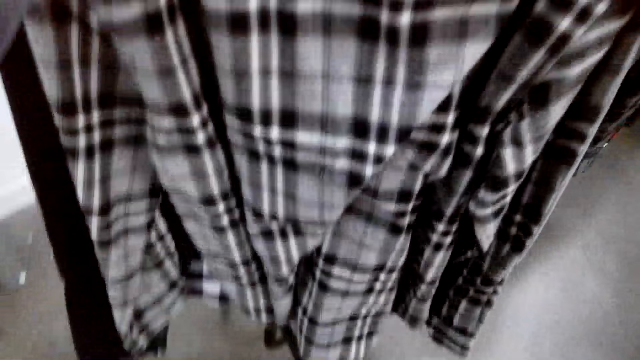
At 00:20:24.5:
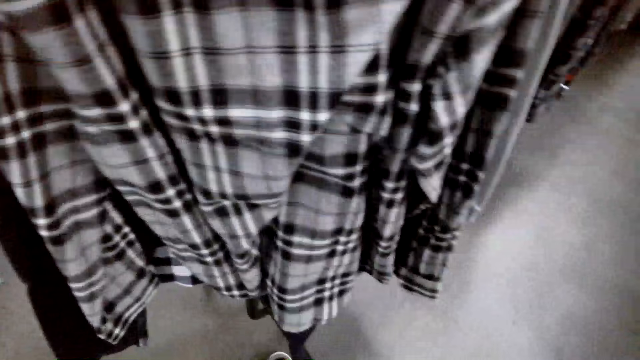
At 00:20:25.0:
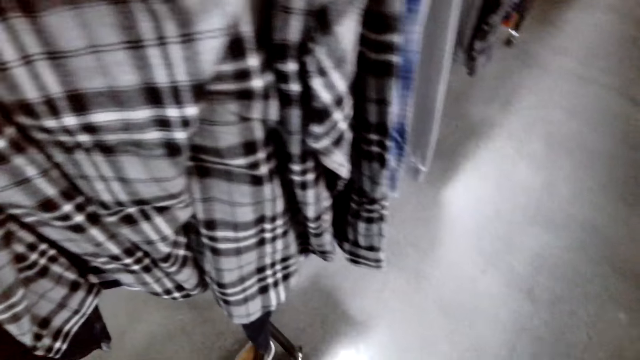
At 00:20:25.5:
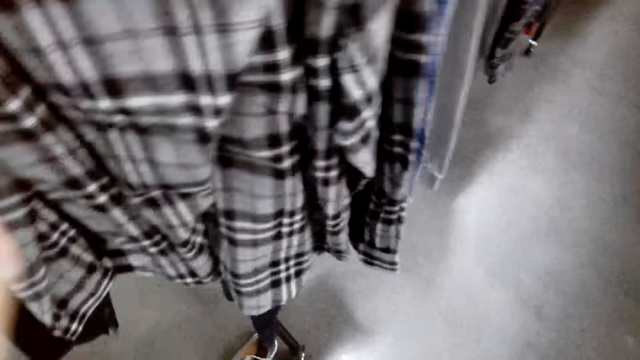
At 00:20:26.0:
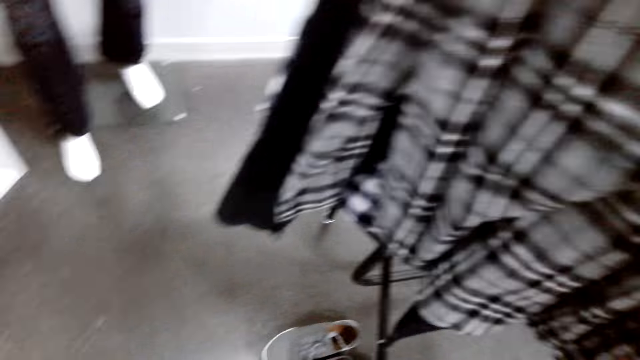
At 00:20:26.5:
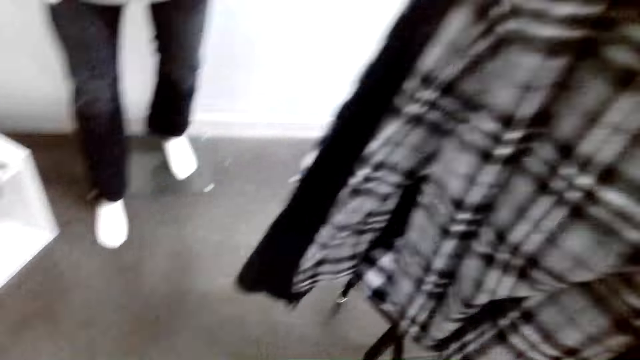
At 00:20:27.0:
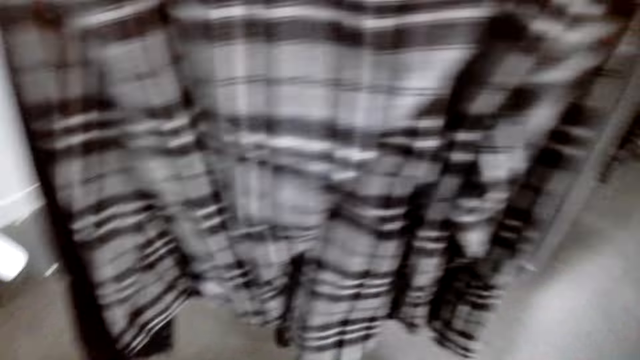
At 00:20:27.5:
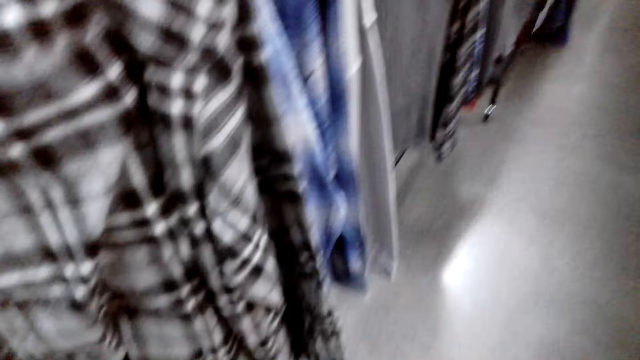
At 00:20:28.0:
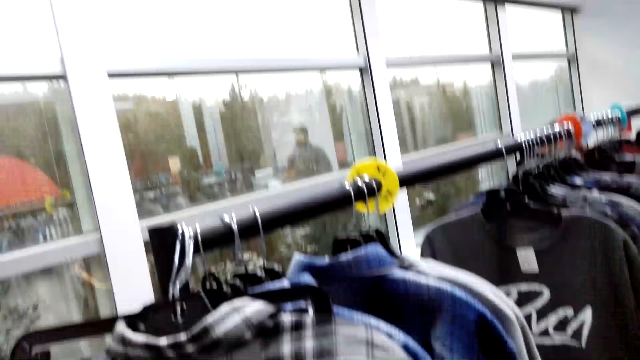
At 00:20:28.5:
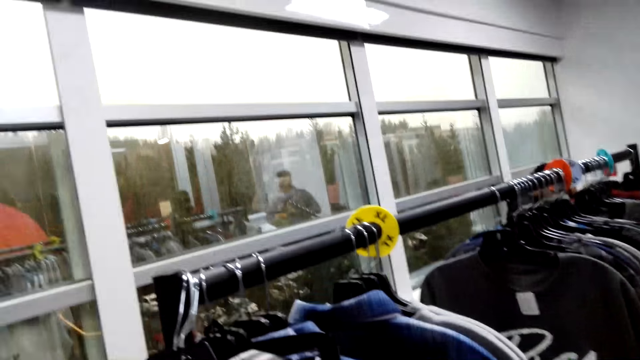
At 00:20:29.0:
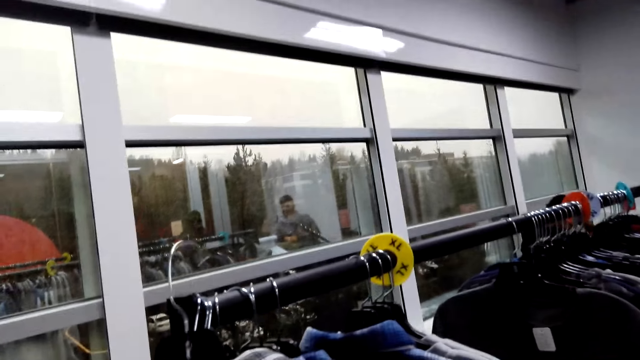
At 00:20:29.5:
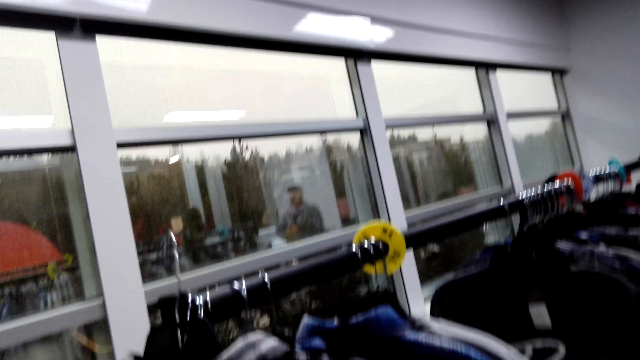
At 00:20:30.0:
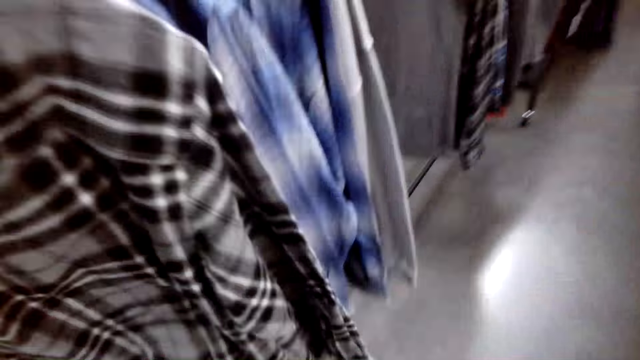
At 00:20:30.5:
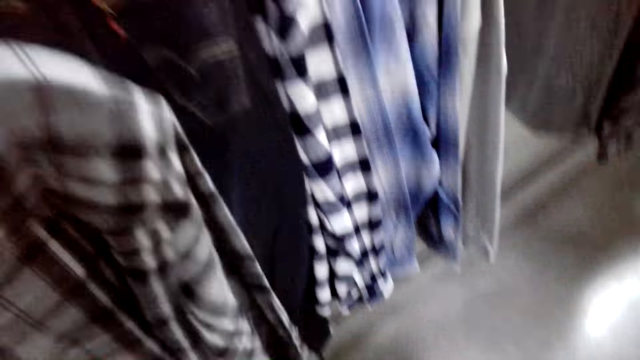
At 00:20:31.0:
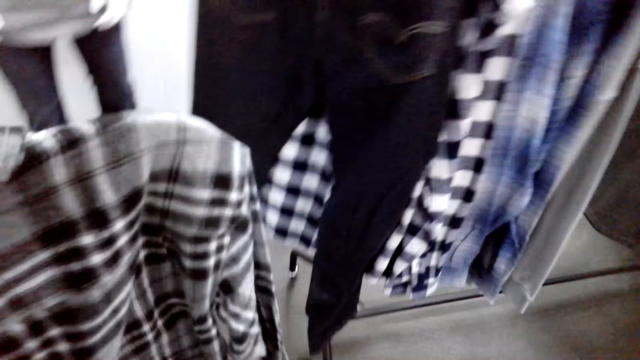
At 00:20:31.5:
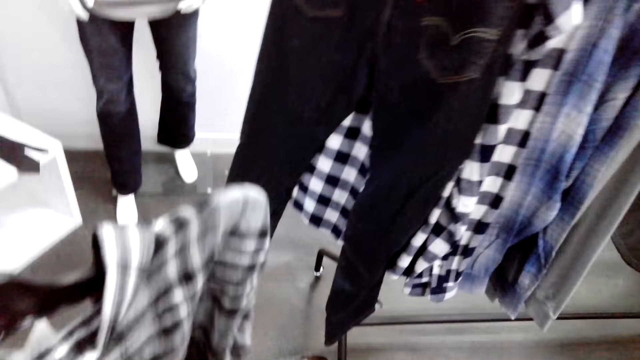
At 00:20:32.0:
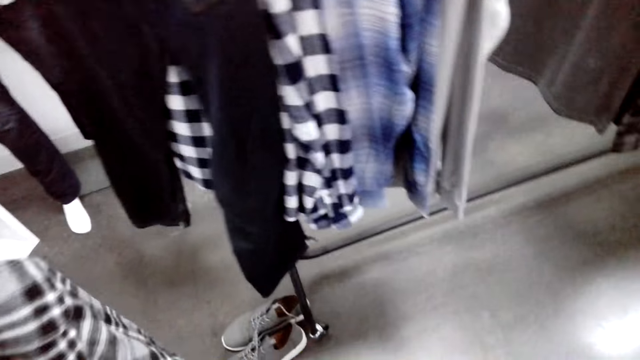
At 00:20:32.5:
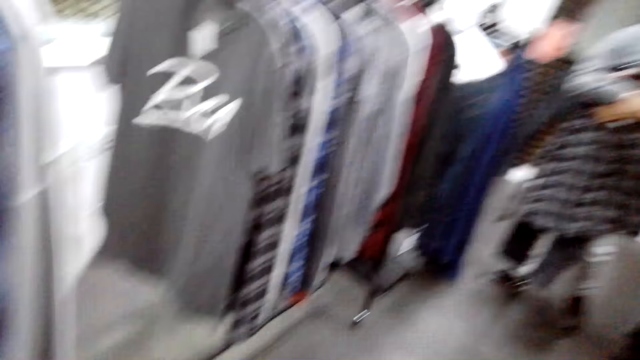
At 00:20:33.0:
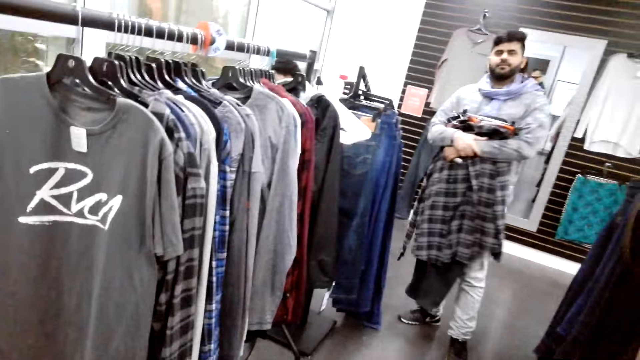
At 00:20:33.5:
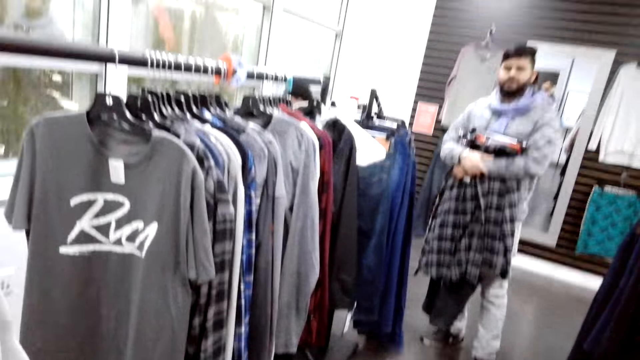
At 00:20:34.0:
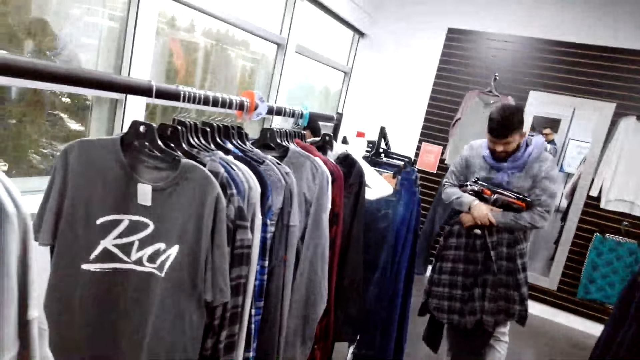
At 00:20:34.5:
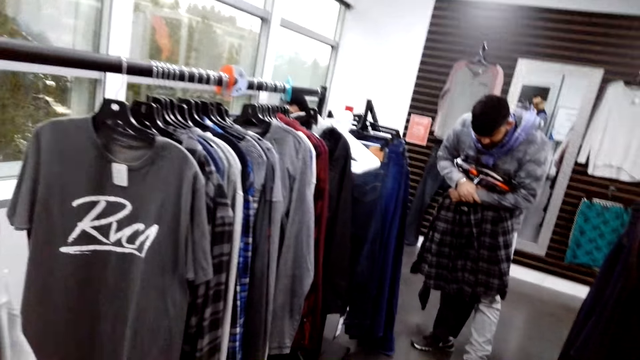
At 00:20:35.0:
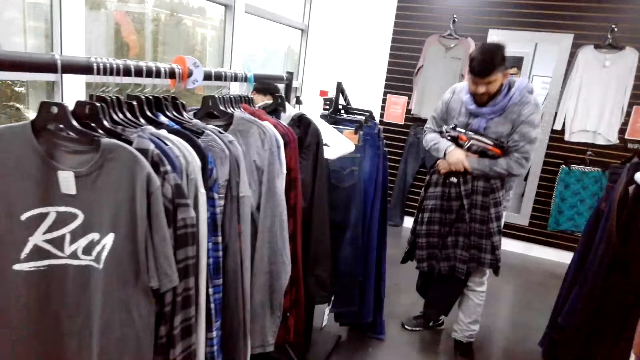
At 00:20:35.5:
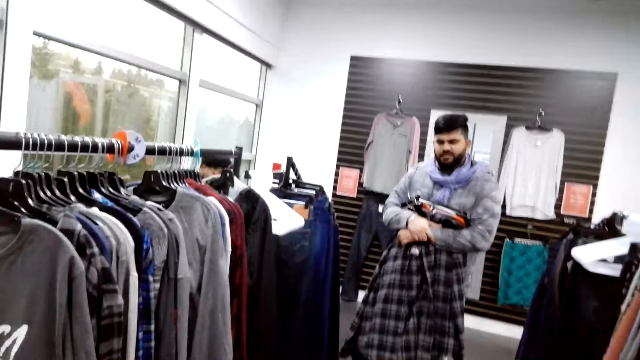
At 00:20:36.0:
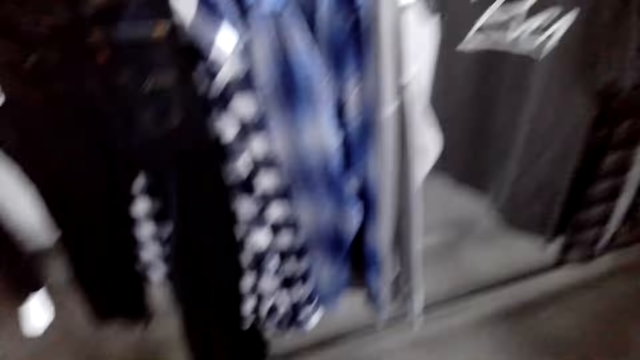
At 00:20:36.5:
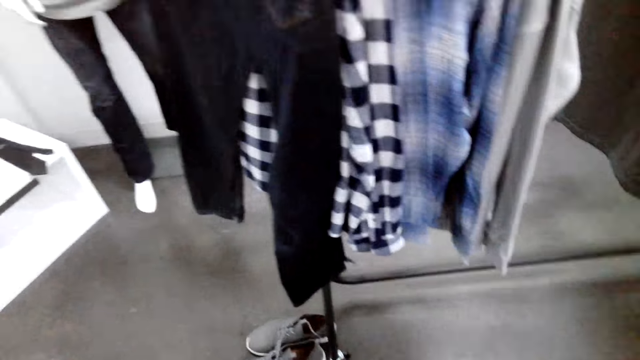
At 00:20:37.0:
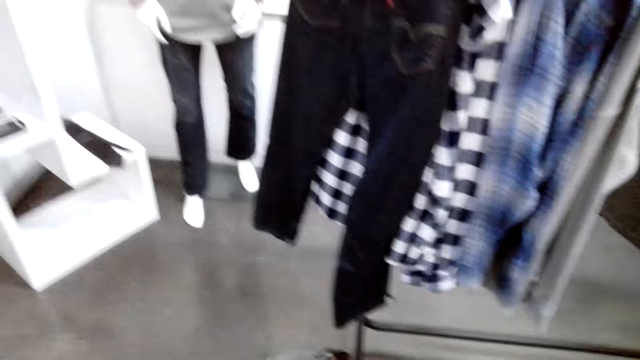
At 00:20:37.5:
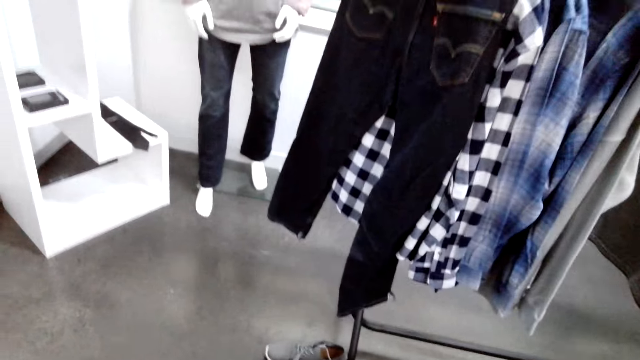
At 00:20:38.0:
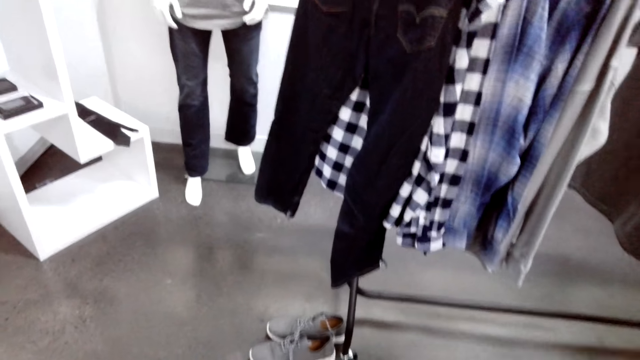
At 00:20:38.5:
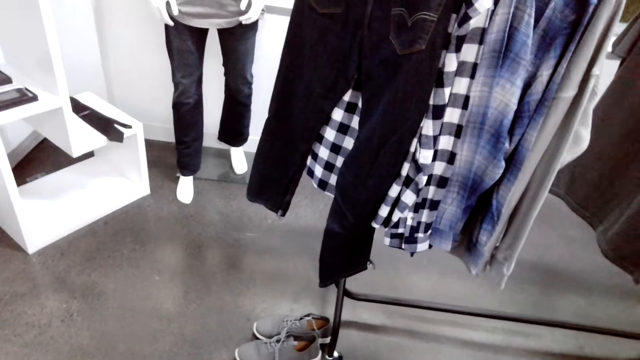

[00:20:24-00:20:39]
The camera wearer unhooks the shirt from the hanging rod. They converse with a man.

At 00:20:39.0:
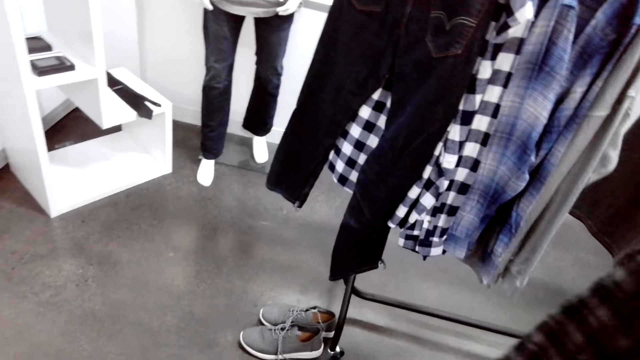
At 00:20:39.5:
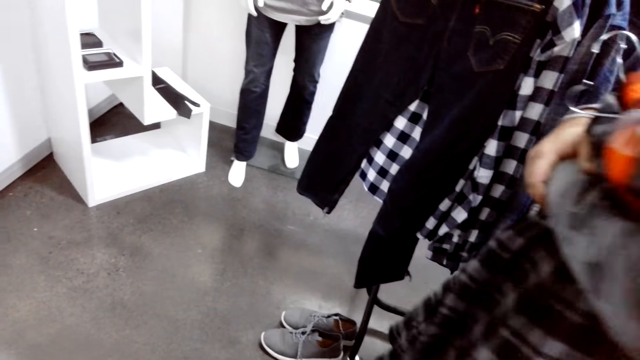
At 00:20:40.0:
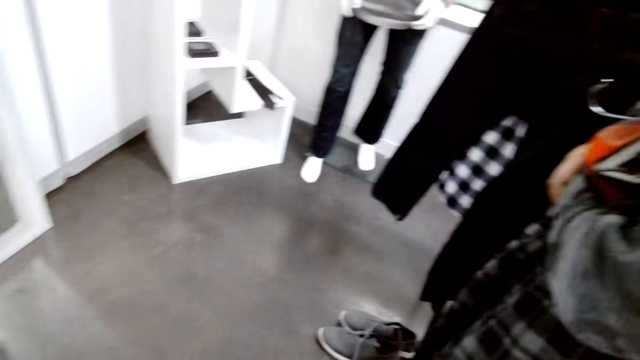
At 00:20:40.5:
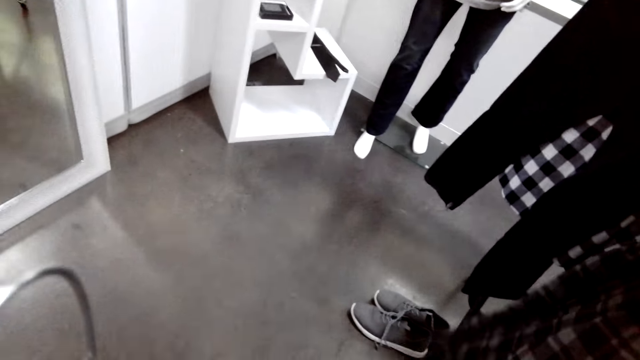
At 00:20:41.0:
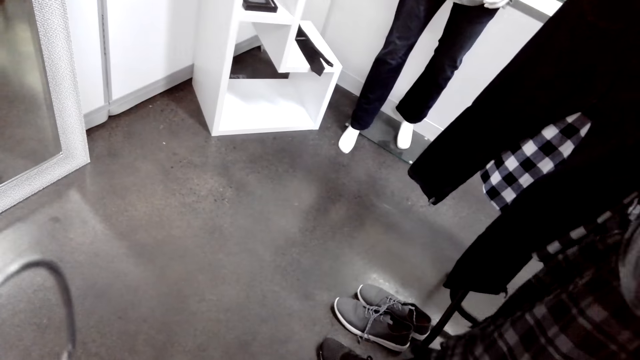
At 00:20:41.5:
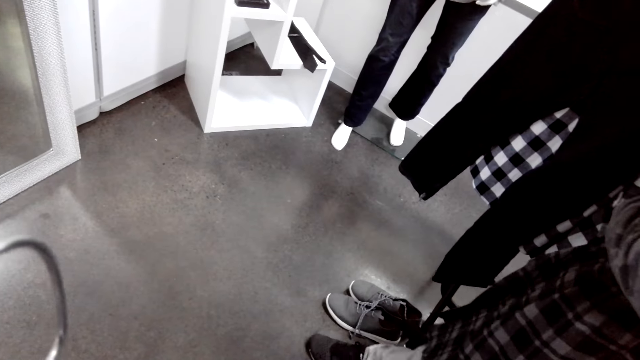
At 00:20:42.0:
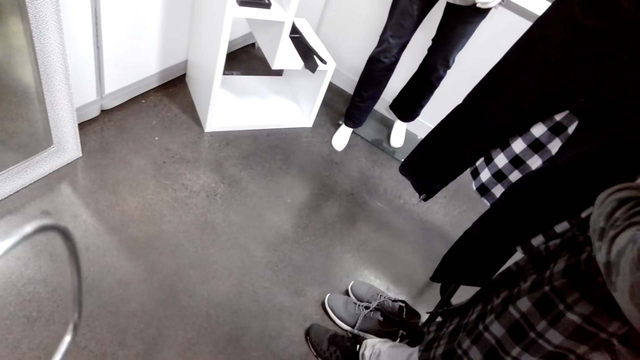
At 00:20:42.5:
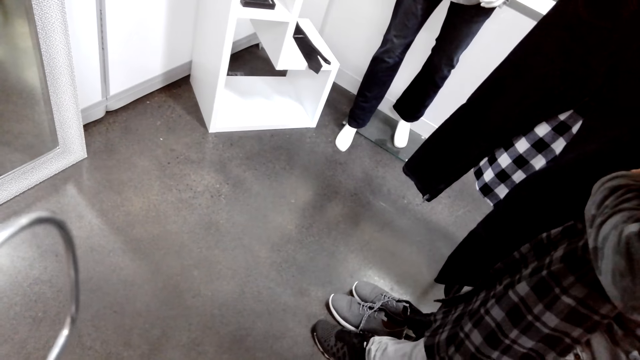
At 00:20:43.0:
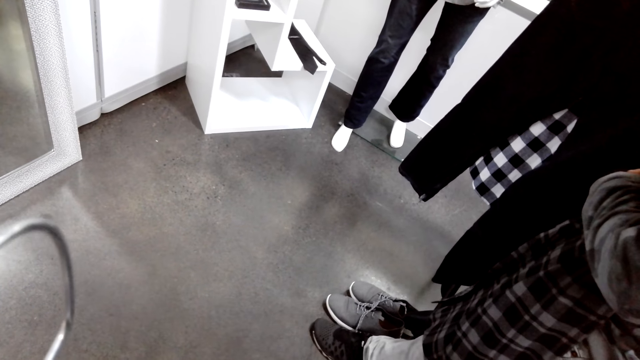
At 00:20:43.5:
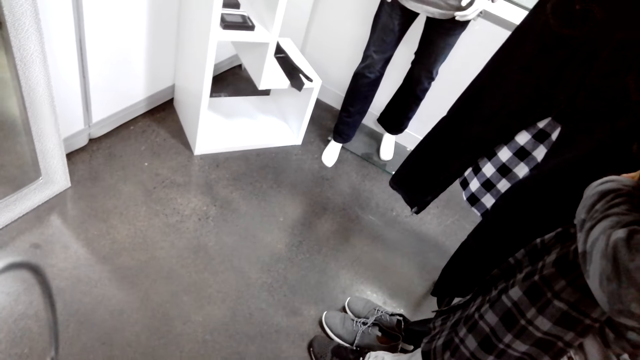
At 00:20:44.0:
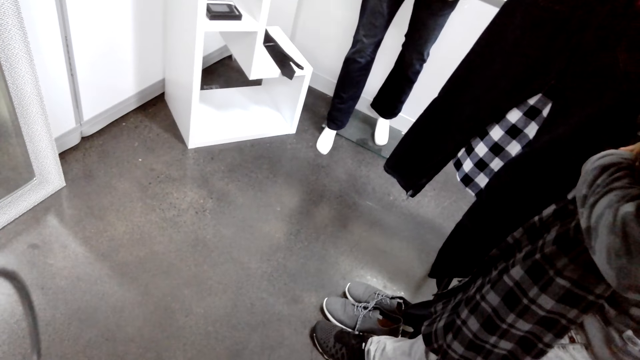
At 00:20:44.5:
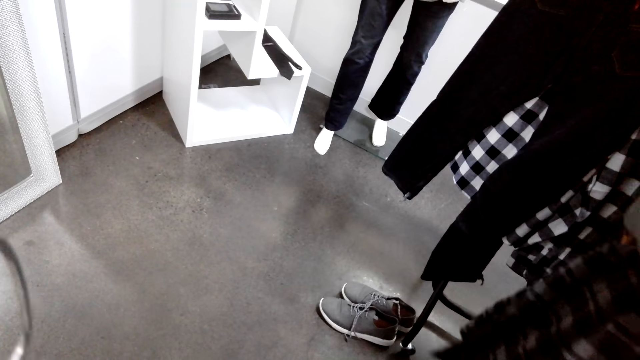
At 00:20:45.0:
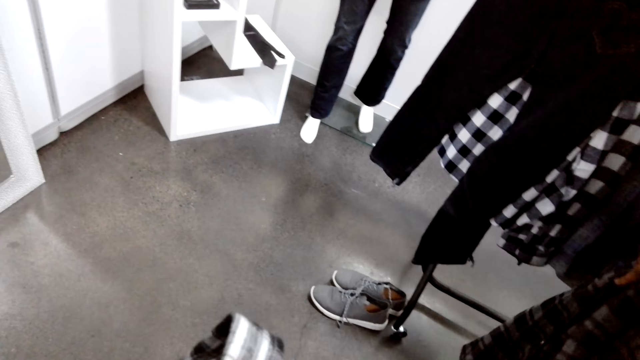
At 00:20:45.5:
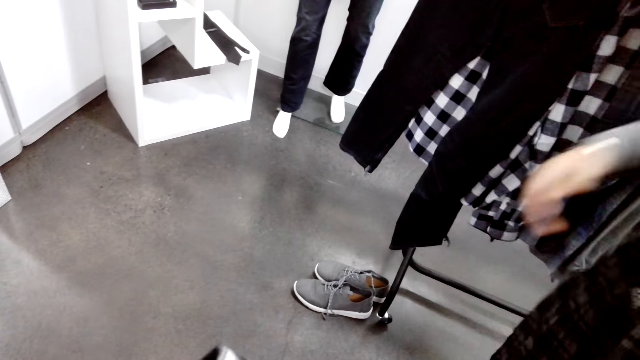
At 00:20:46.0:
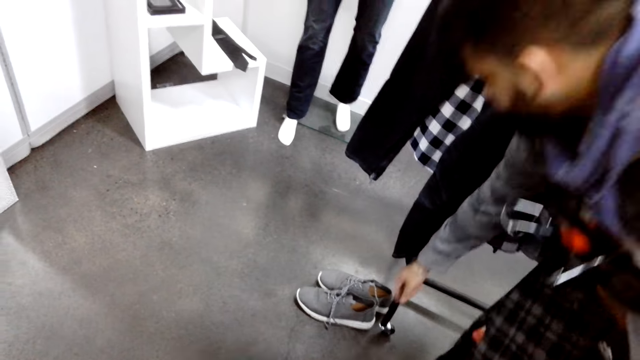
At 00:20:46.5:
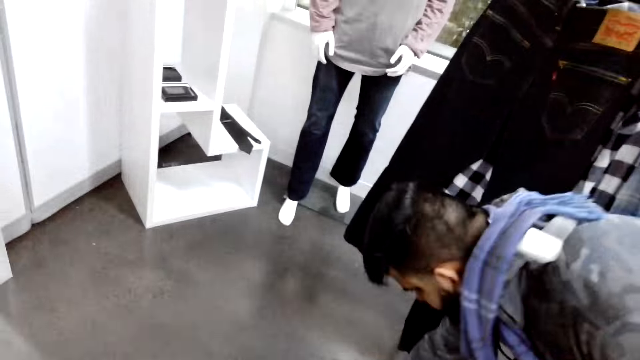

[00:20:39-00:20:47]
A man holds the clothes. The man places his leg against the shoes.
